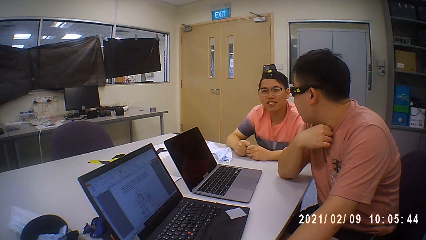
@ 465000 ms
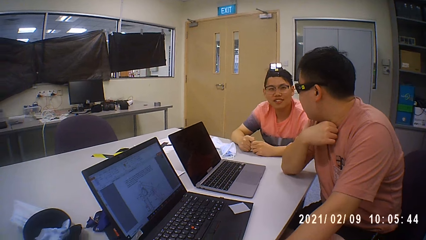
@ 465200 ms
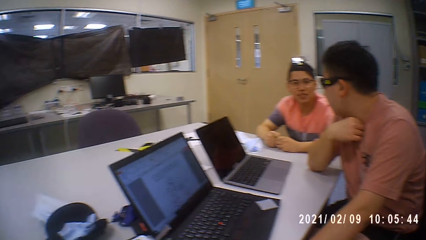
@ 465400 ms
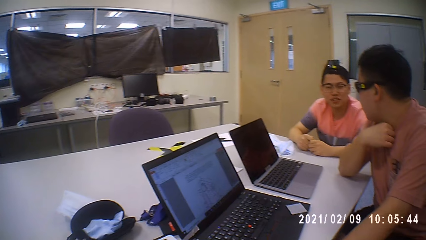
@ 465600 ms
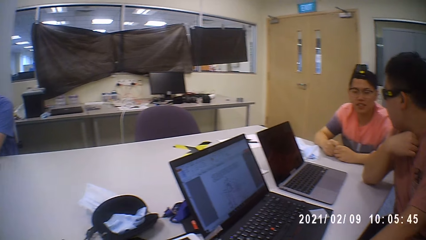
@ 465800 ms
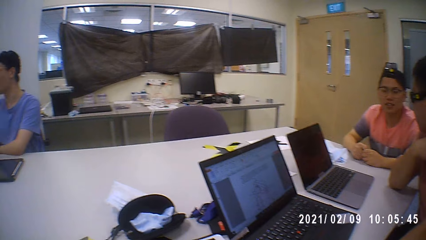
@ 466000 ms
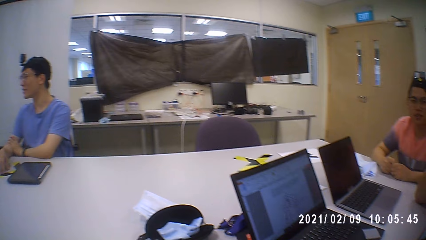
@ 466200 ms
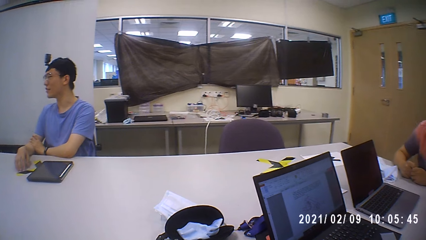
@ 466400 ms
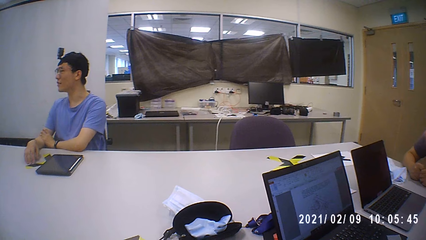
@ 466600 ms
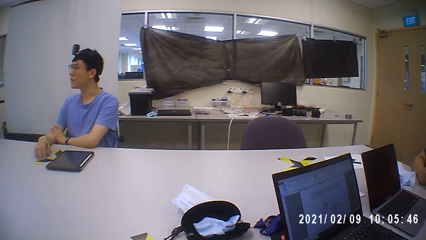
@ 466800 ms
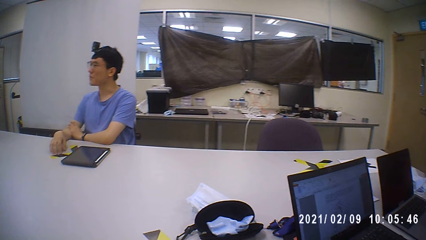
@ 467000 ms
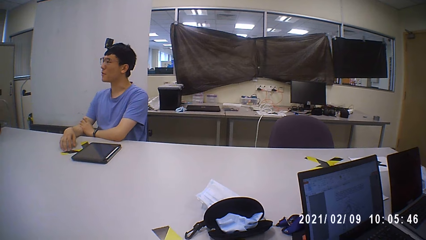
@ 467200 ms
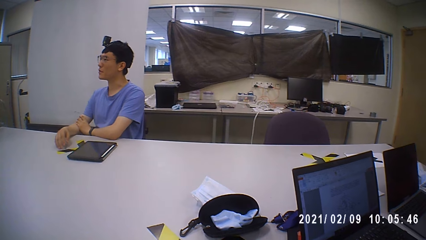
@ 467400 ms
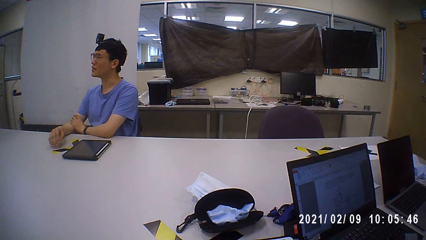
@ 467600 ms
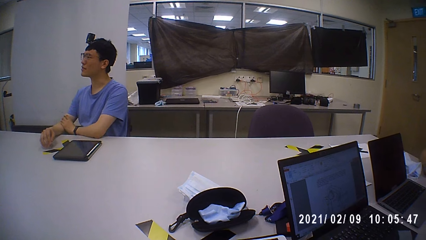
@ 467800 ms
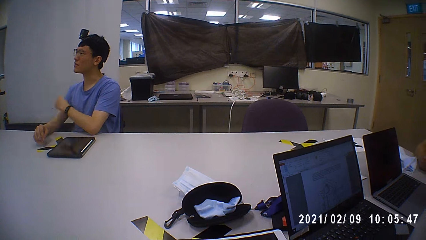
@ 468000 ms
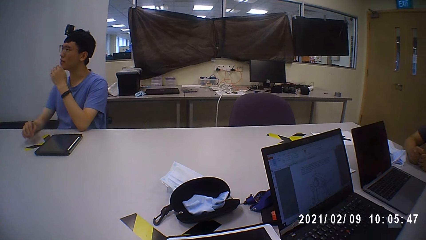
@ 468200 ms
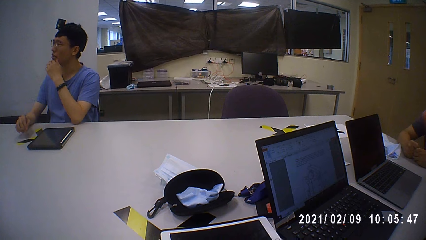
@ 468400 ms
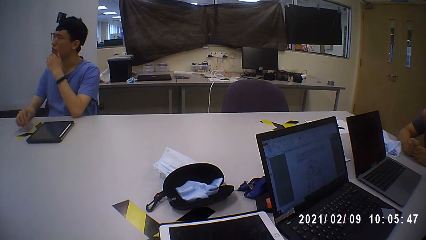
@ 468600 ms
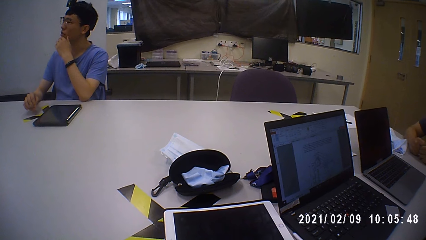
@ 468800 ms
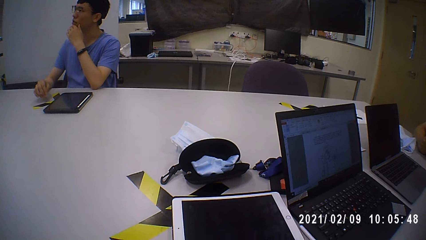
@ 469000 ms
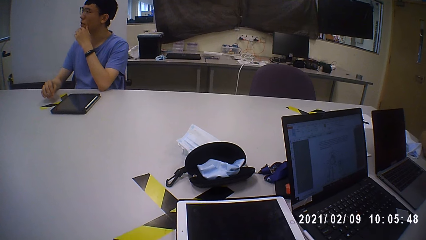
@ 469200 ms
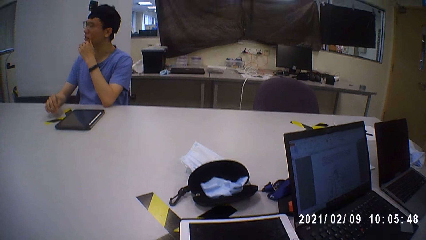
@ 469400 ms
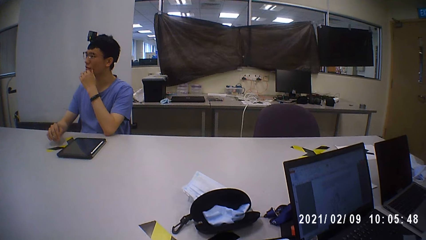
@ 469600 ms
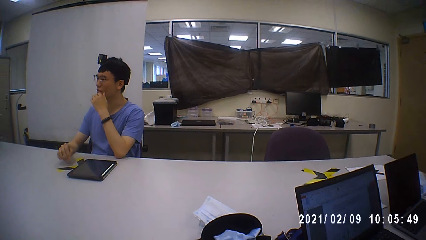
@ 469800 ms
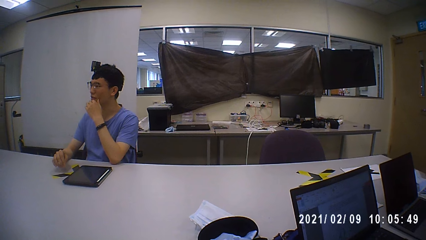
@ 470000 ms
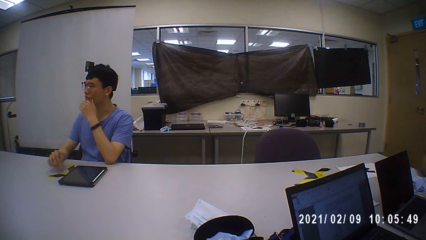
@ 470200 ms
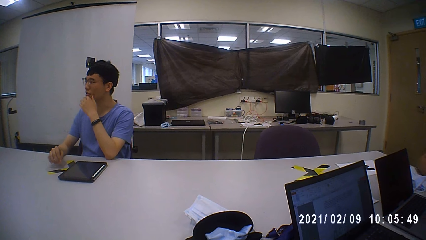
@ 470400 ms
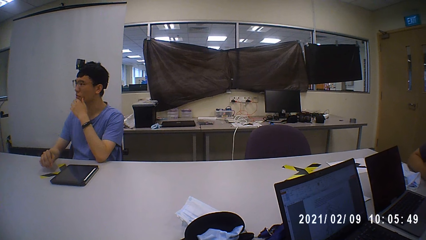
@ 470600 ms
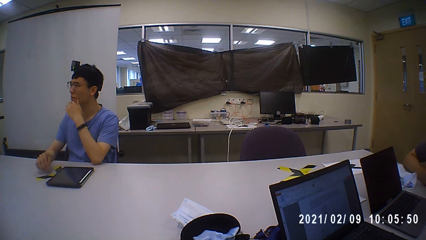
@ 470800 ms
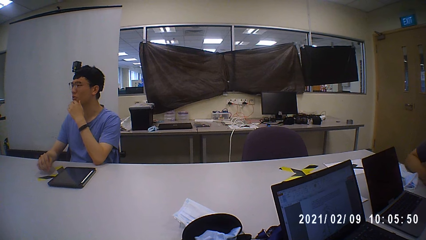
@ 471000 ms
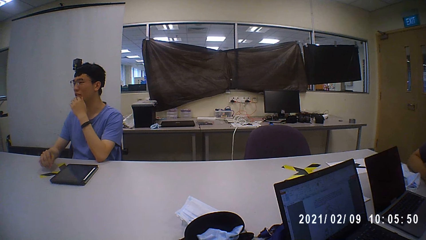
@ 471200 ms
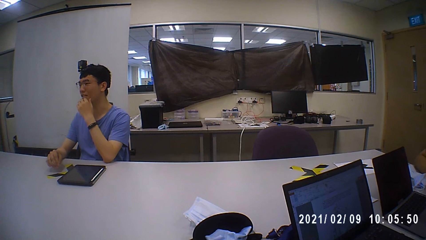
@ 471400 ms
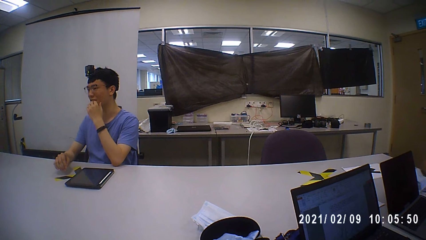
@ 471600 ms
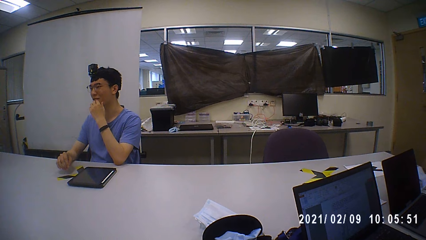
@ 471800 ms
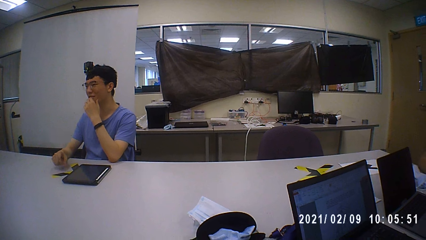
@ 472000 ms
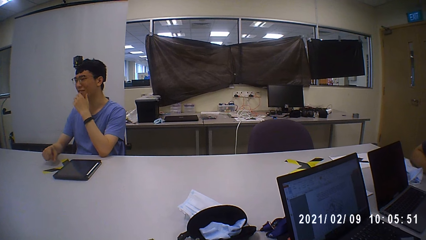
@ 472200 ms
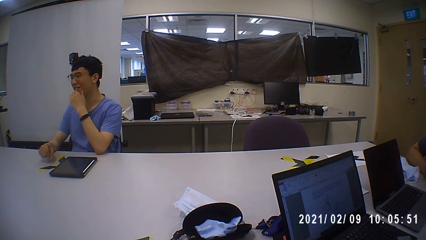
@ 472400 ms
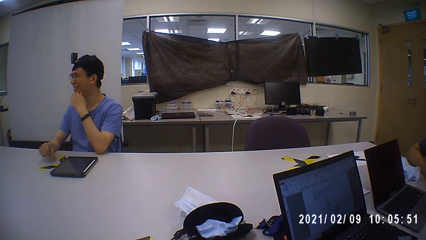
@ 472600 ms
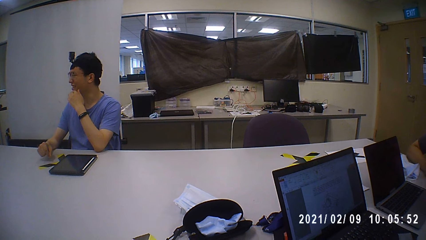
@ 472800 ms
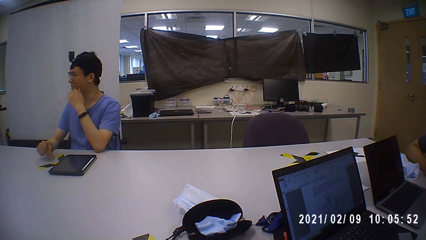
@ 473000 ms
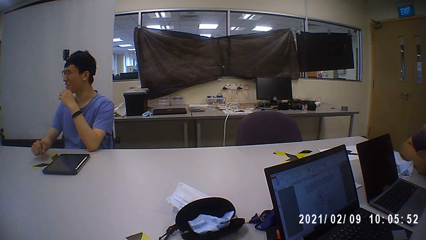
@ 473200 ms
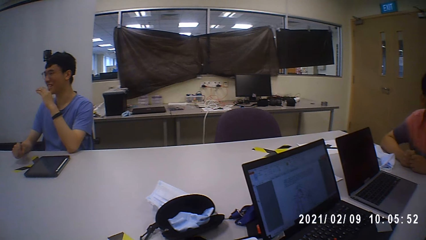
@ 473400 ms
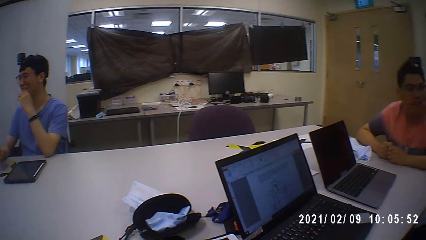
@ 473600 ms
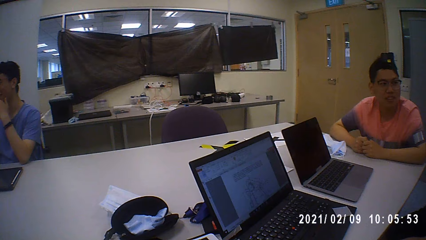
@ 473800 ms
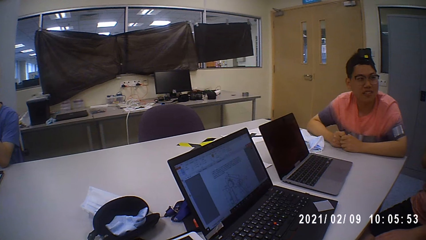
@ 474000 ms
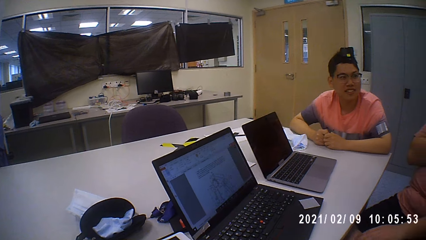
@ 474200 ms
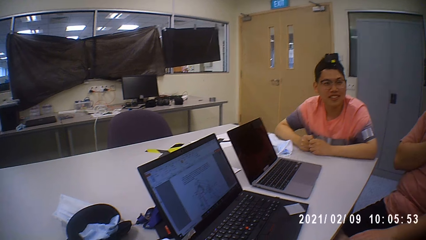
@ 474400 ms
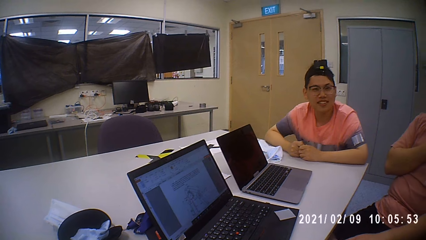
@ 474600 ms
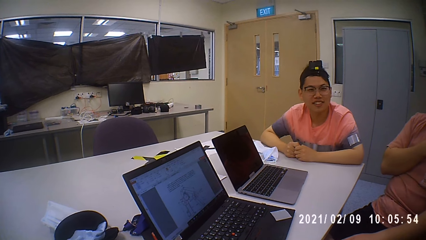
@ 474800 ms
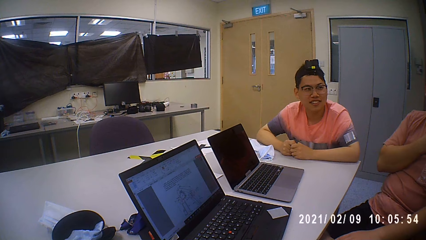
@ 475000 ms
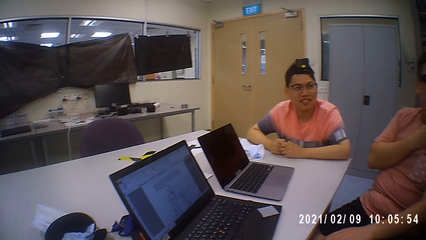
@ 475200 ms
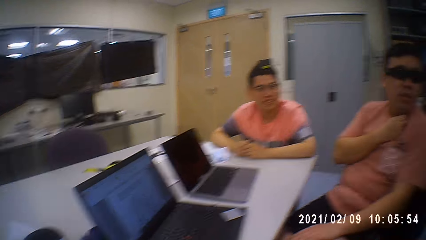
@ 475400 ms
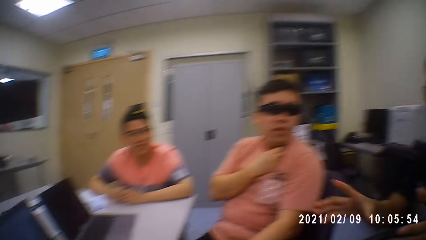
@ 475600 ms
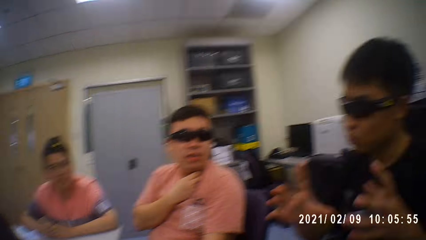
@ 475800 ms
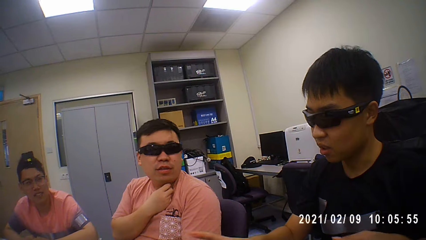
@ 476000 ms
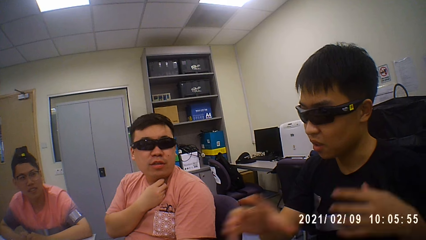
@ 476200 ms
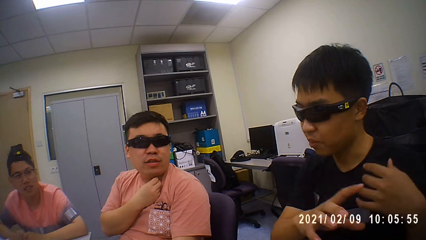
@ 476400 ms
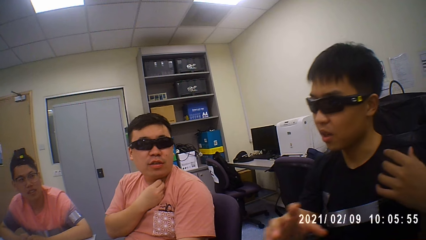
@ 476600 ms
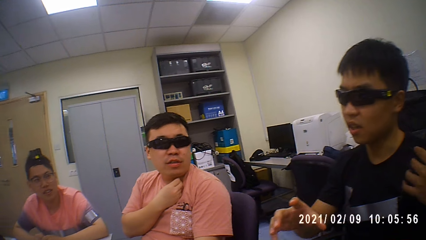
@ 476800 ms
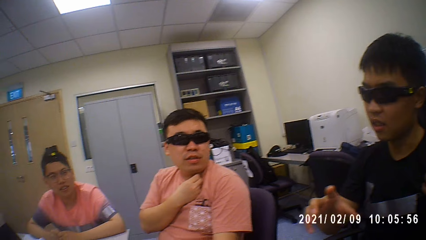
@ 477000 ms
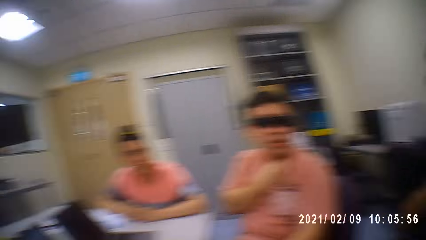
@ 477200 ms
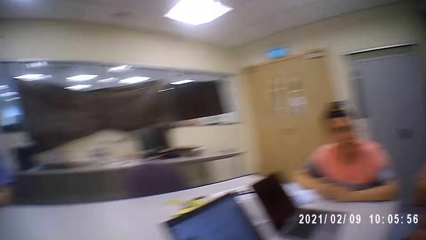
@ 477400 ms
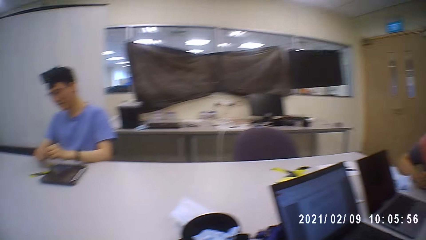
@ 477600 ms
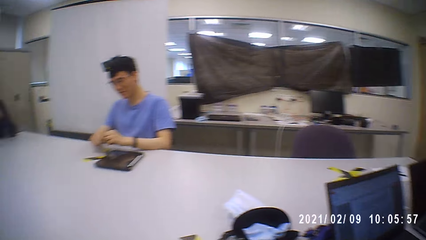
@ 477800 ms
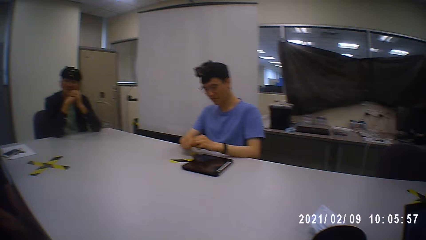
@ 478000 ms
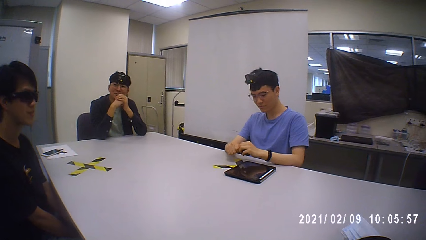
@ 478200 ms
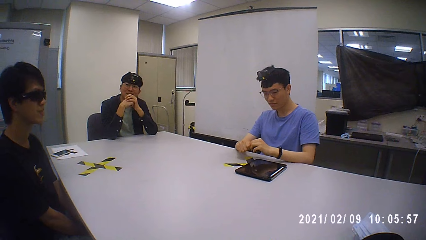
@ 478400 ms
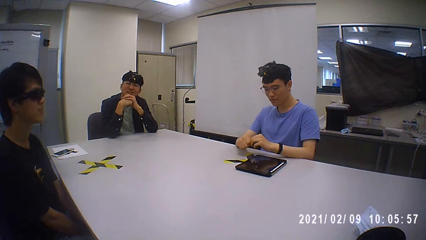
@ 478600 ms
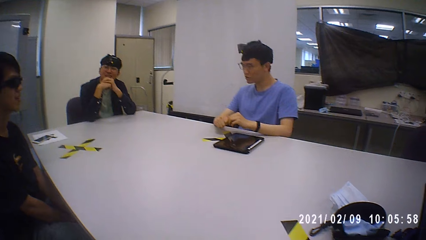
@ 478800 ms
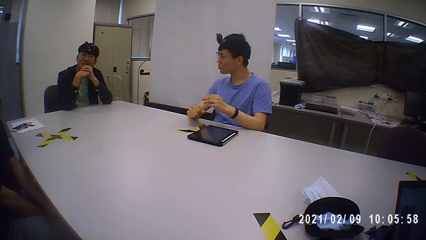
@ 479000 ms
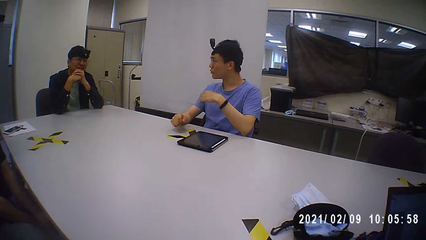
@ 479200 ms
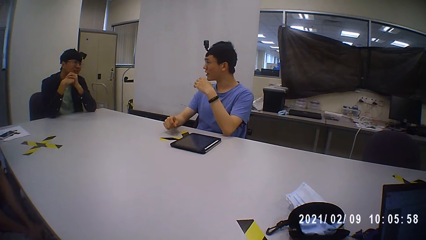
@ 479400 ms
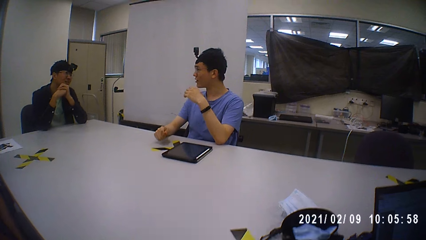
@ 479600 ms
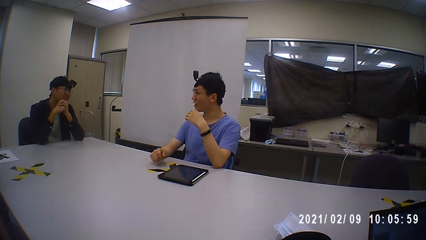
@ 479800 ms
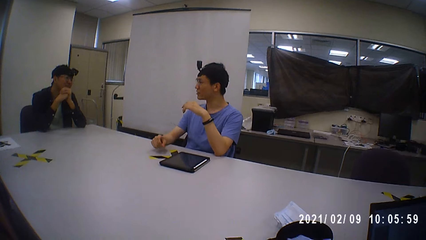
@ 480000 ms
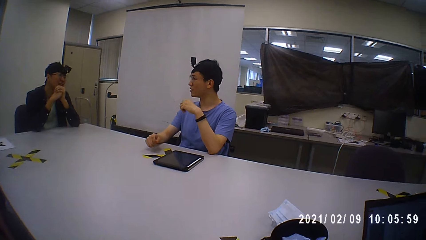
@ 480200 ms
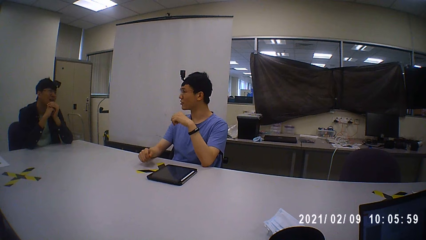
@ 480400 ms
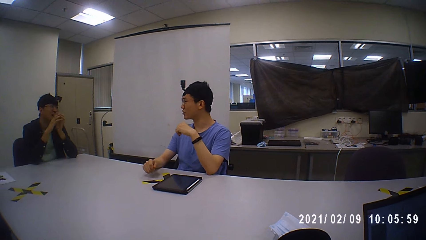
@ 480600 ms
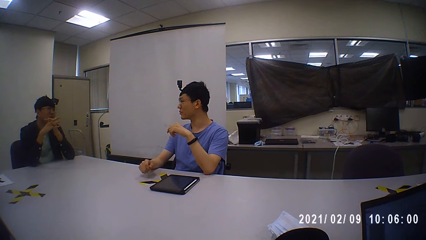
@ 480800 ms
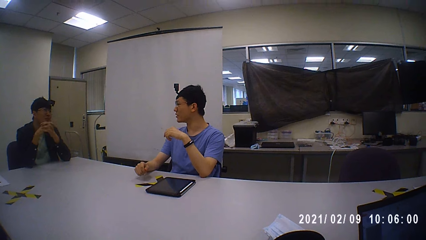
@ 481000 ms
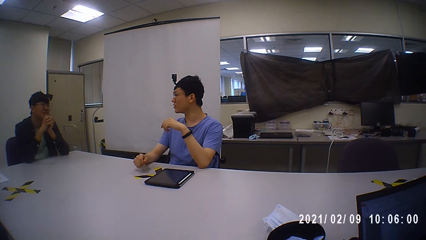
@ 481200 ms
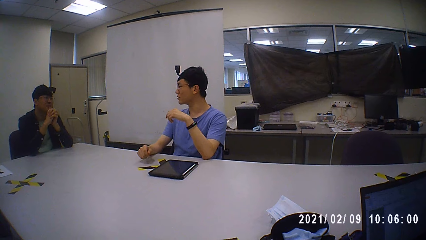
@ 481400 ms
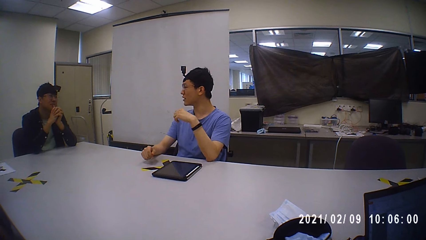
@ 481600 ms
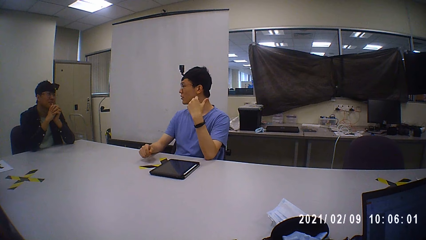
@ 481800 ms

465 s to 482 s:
The camera wearer looks around. A person talks. A man scratches his neck with his right hand. Another person talks to a third person. Another man interacts with a third man.
